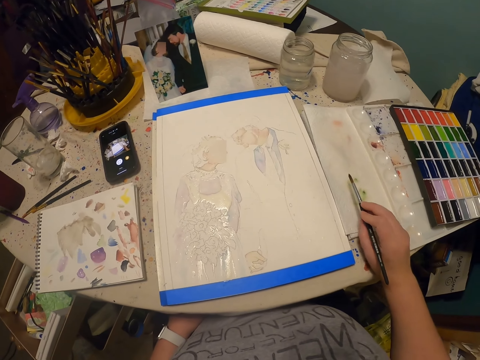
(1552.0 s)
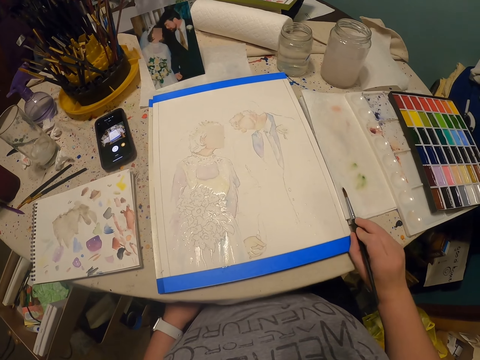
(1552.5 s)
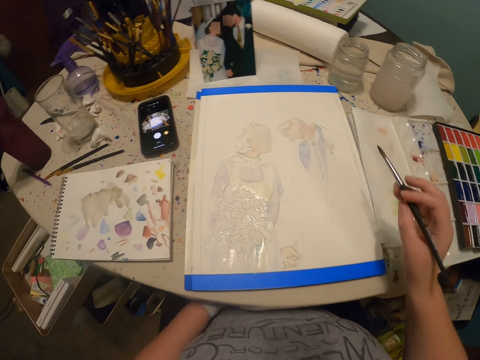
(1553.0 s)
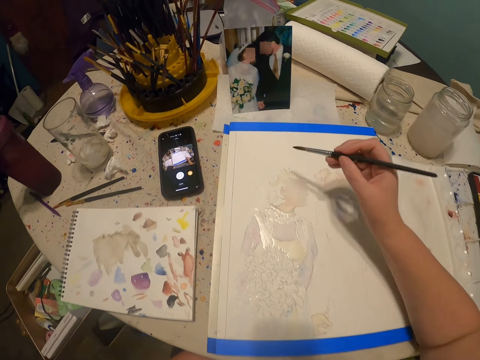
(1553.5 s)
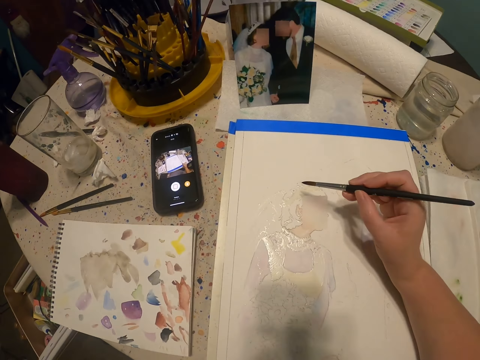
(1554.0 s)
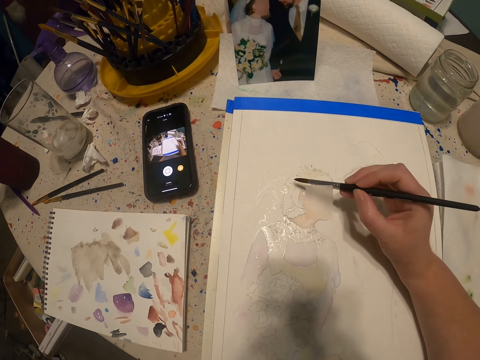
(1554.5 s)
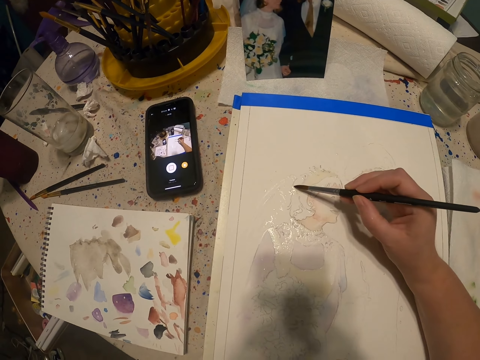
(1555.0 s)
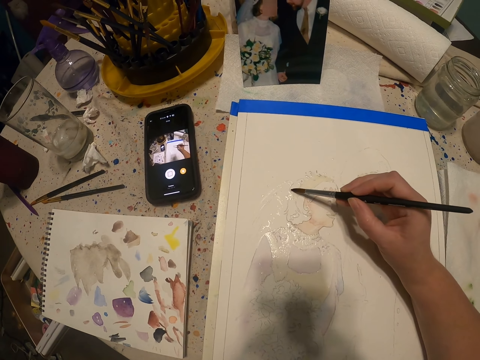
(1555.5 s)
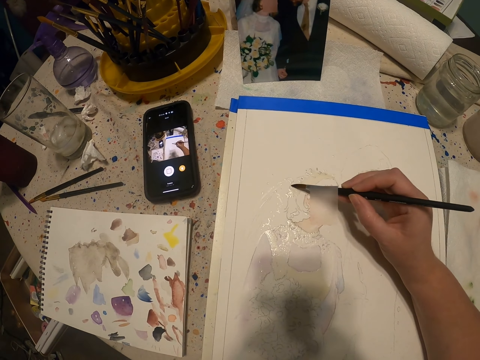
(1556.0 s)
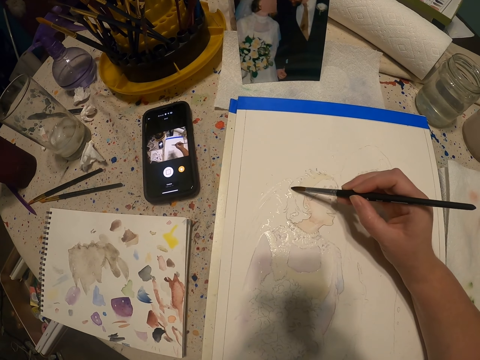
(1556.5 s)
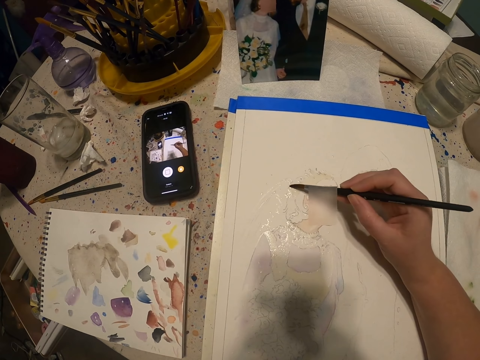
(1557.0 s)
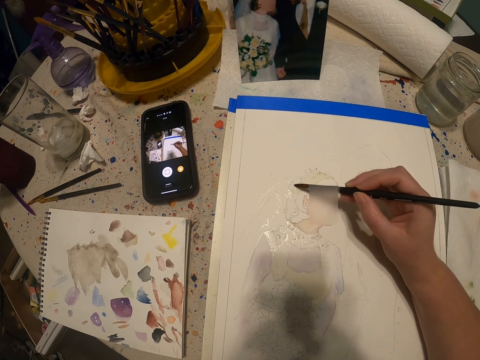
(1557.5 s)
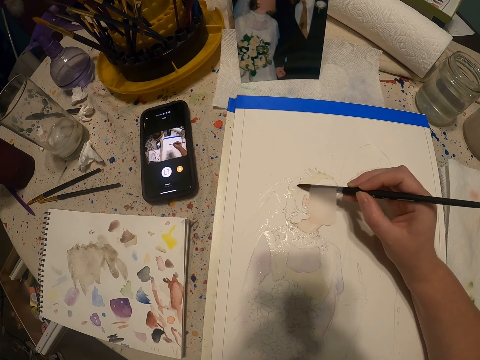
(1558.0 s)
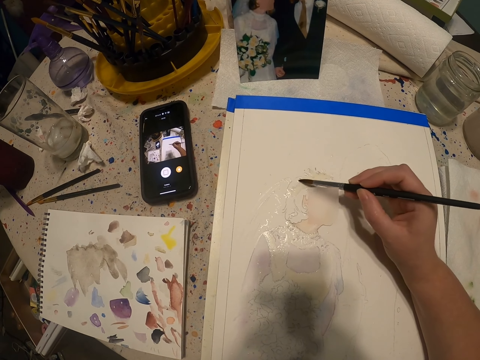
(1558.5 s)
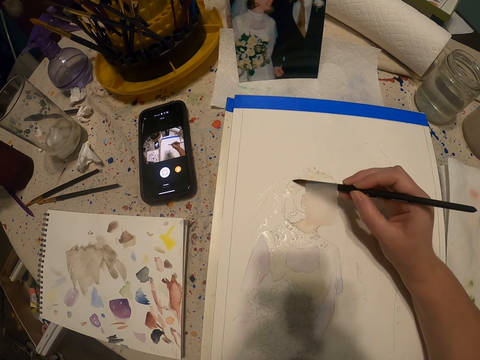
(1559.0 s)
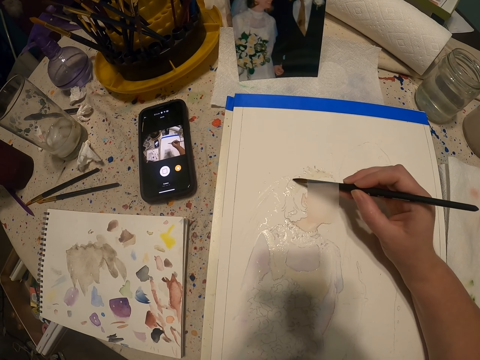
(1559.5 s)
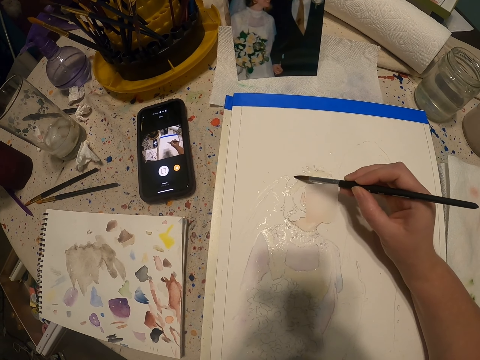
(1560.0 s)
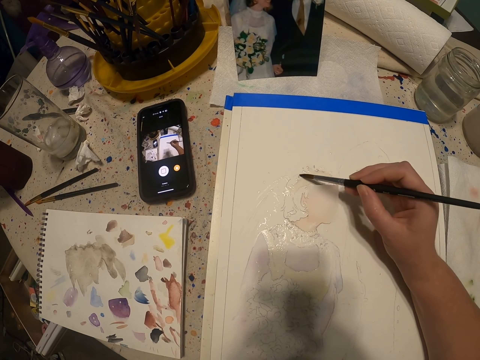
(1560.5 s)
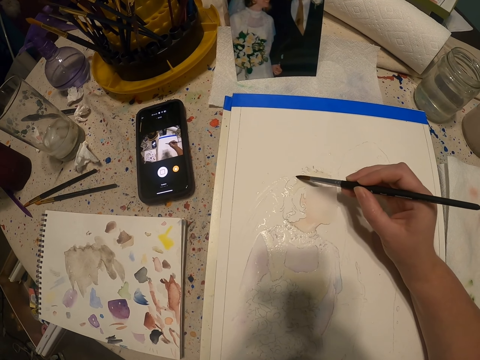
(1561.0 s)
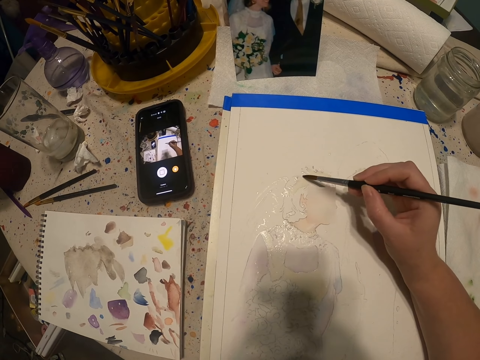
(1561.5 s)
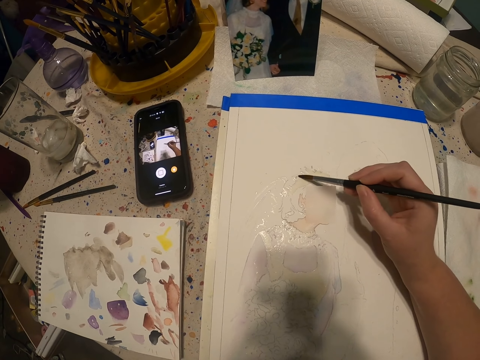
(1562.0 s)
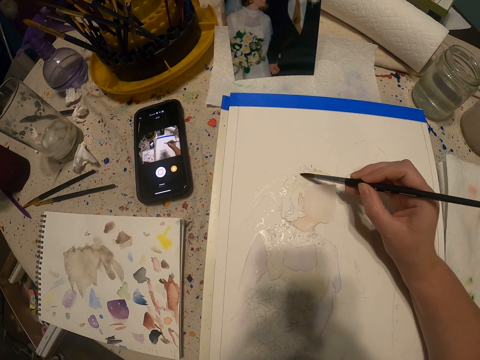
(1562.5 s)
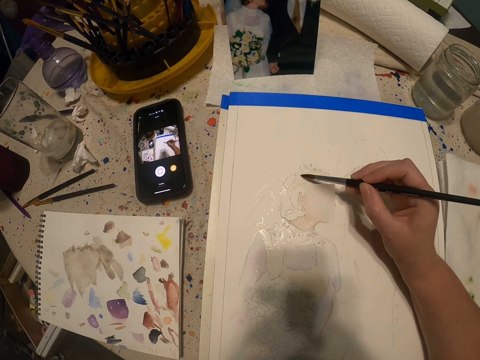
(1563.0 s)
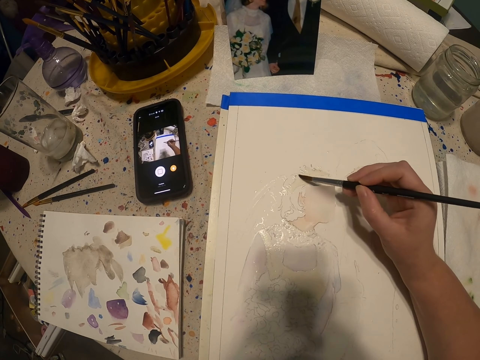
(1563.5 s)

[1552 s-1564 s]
The camera wearer wipes the paintbrush. They paint the sketch.

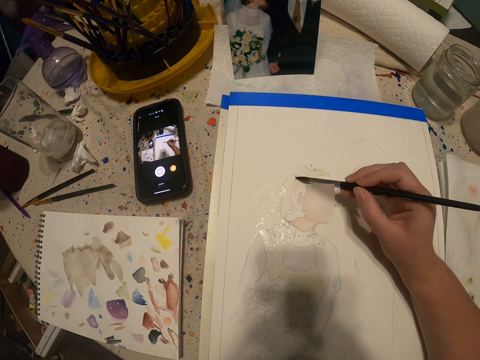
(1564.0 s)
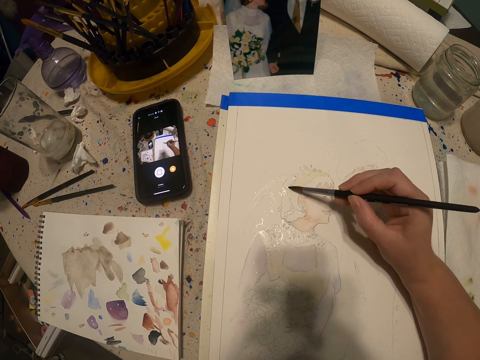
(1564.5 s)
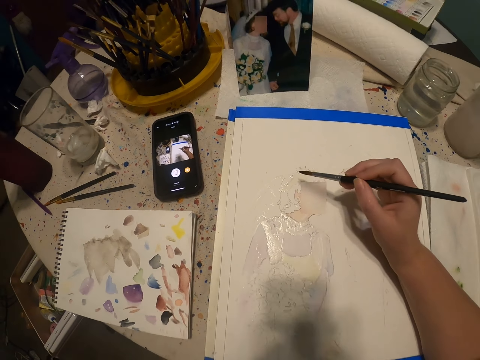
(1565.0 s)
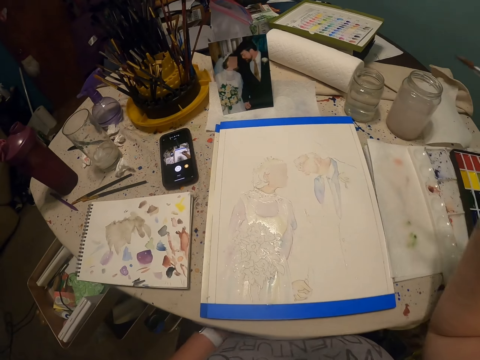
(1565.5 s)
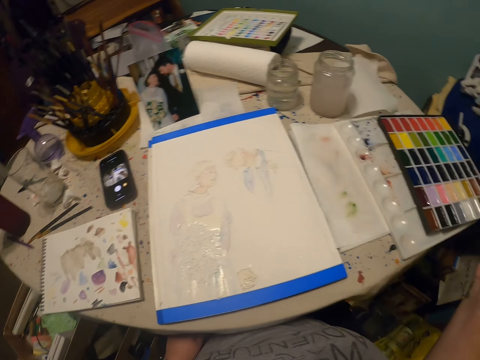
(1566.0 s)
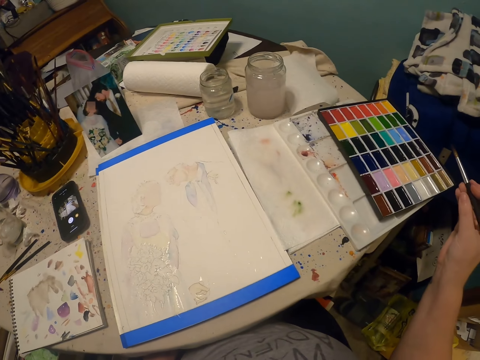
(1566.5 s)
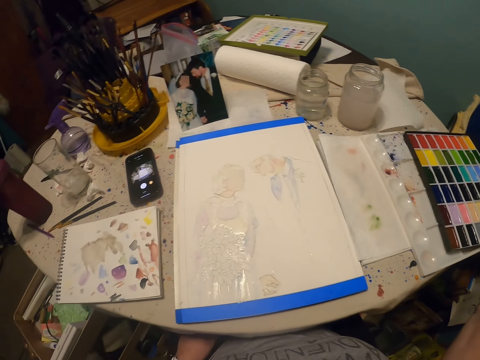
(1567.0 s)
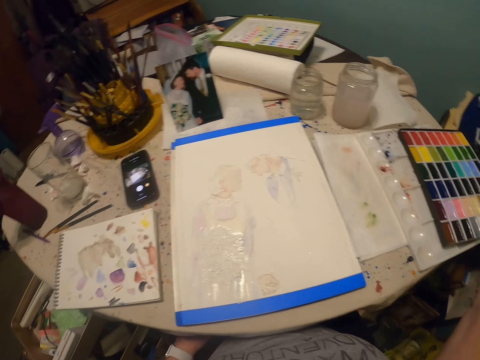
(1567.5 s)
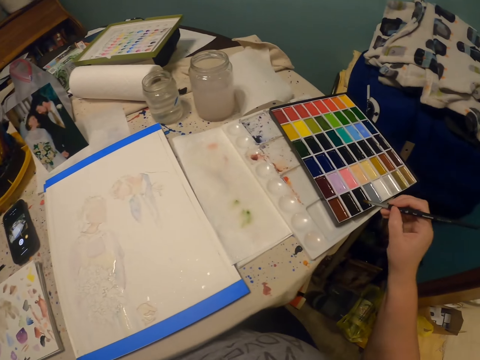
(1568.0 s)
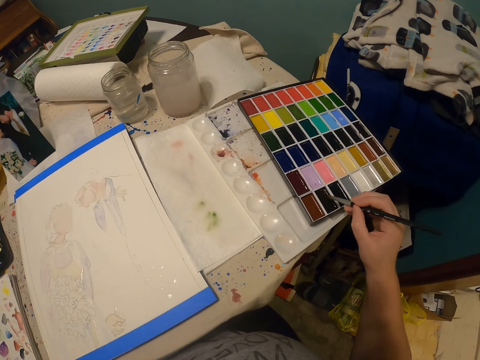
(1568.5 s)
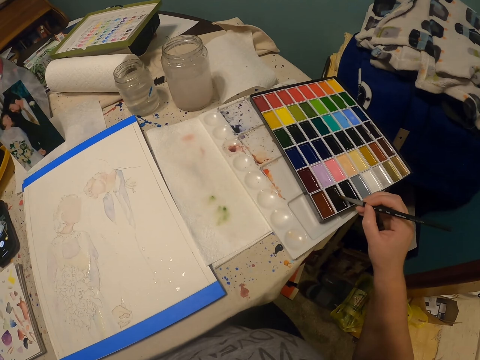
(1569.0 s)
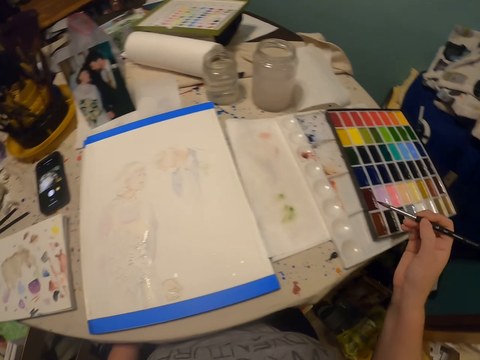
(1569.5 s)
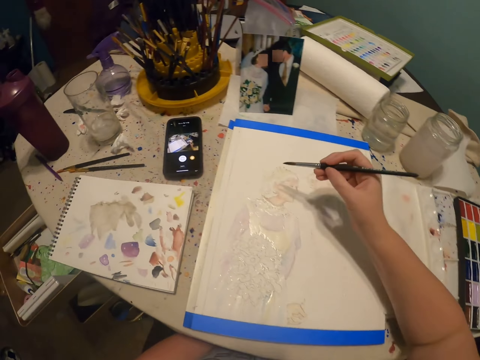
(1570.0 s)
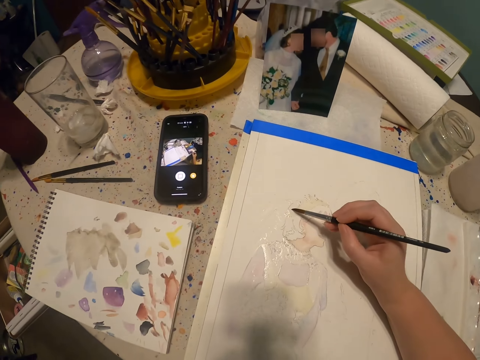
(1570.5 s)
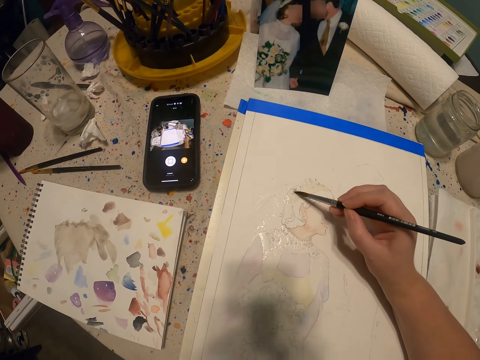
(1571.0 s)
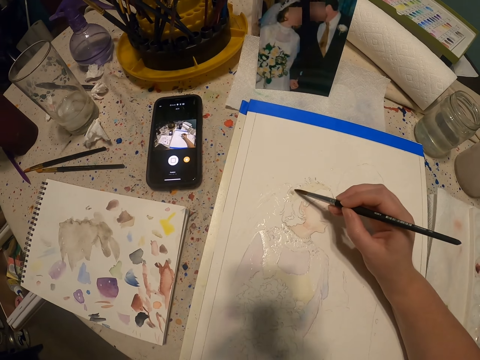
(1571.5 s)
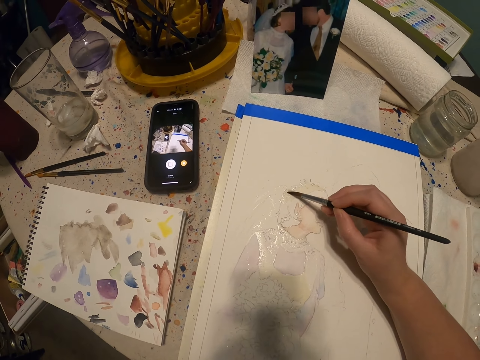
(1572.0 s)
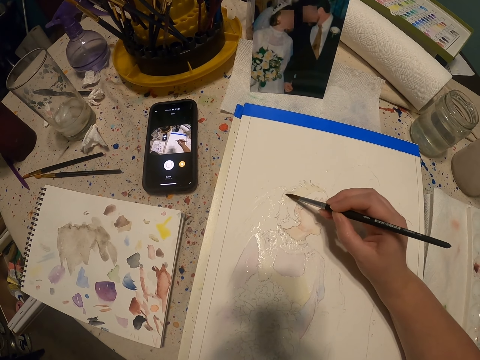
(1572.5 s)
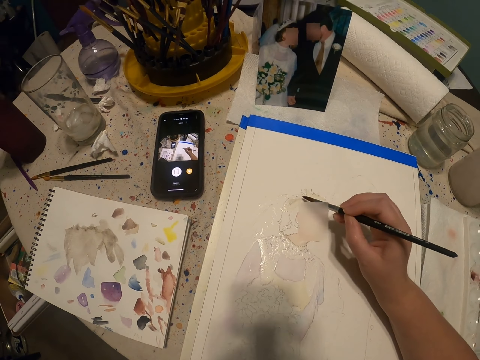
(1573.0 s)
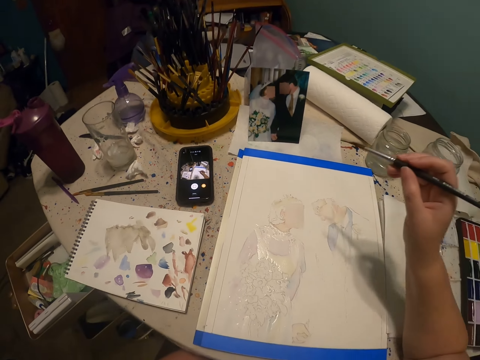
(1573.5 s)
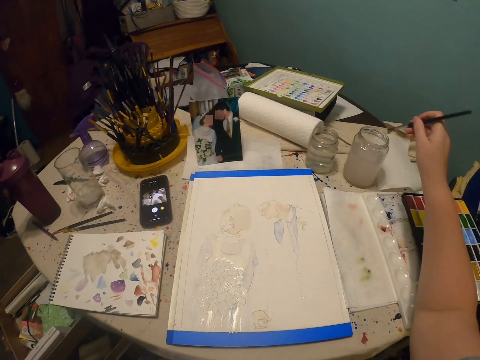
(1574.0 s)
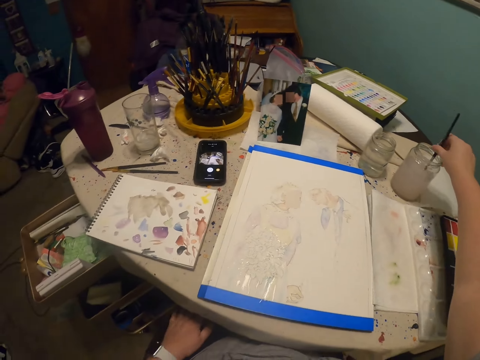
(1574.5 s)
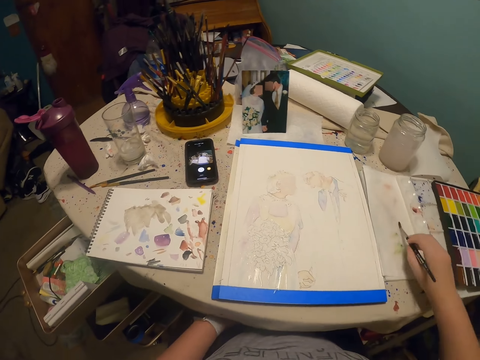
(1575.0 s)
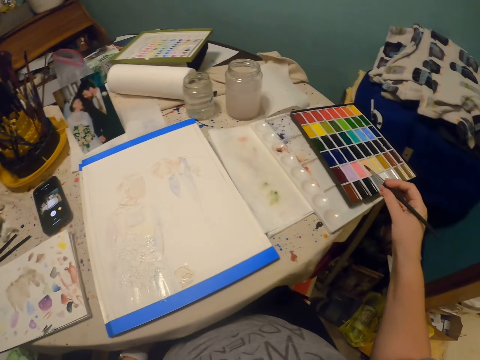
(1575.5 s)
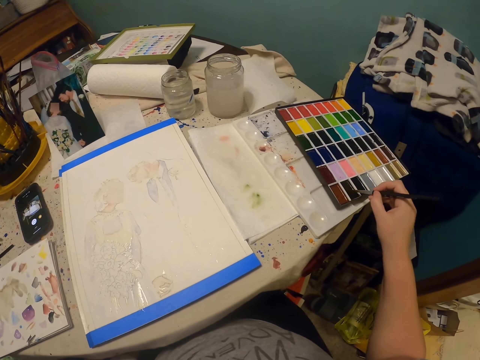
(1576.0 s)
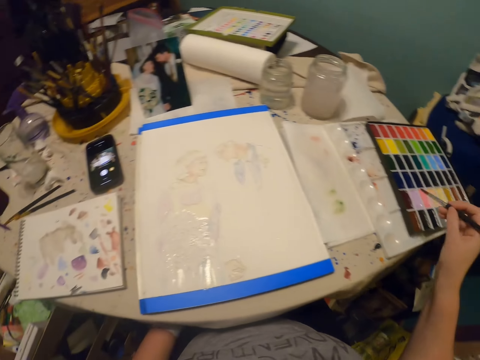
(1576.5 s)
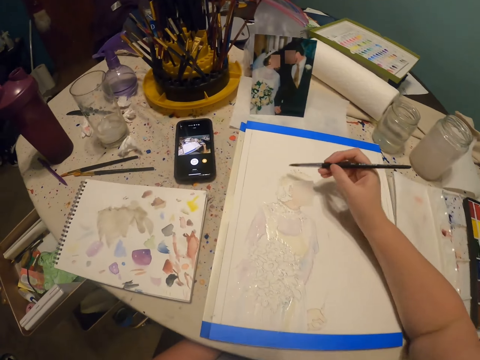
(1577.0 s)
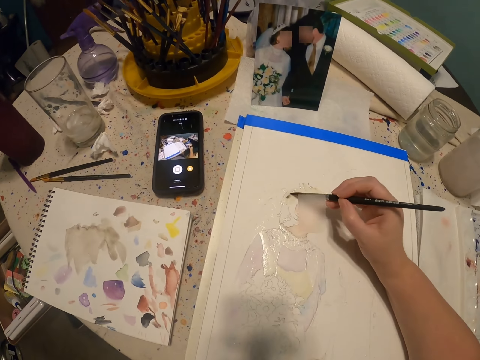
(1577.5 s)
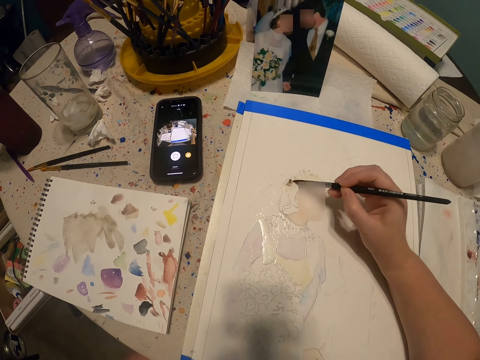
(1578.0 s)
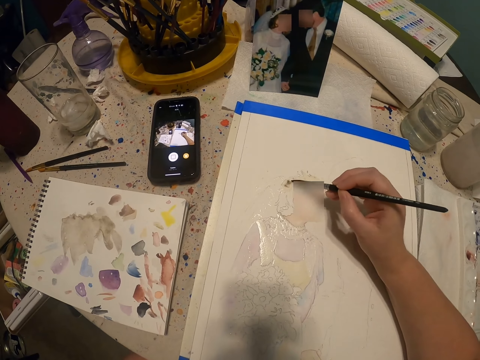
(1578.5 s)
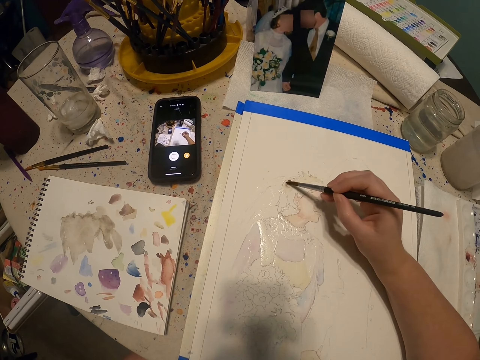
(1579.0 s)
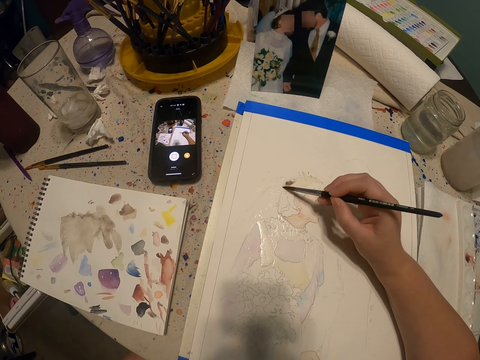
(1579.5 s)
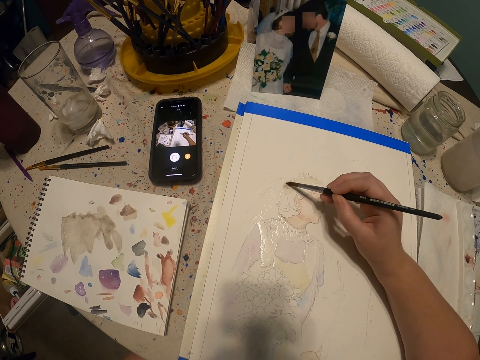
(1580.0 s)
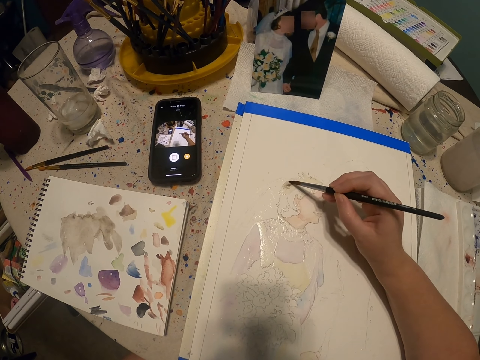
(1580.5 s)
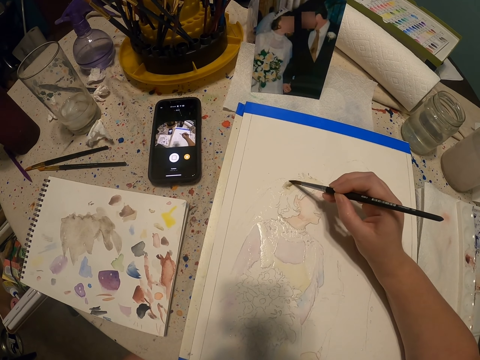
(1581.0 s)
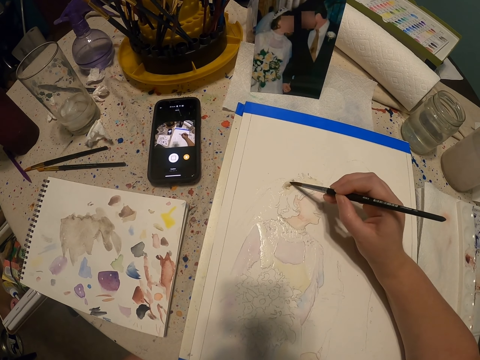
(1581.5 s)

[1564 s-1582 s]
The camera wearer stares at the sketch and looks around. They dip the paintbrush in the paint box and rub the paintbrush in paint. They paint the sketch. They dip the paintbrush in the water, wipe the paintbrush, rub the paintbrush in the paint and dip the paintbrush in the paint box. They paint the sketch.
